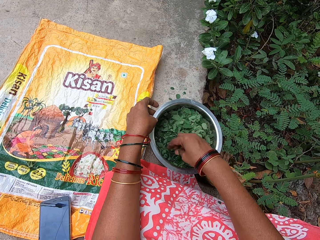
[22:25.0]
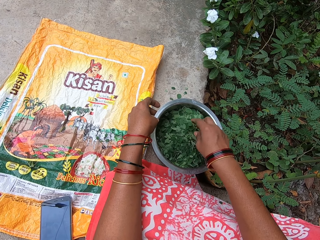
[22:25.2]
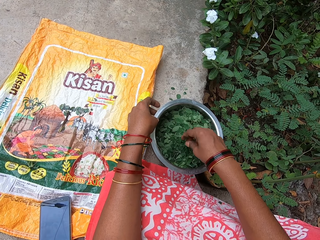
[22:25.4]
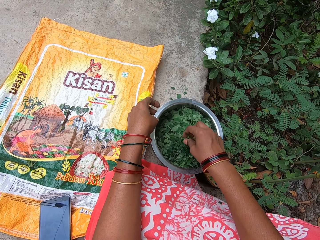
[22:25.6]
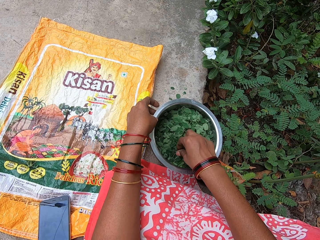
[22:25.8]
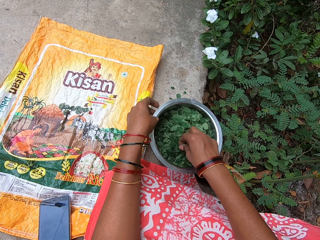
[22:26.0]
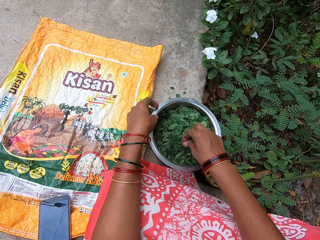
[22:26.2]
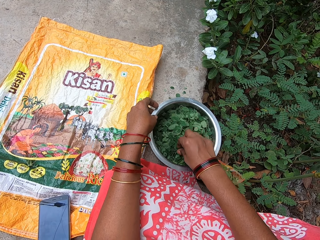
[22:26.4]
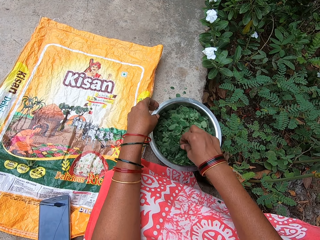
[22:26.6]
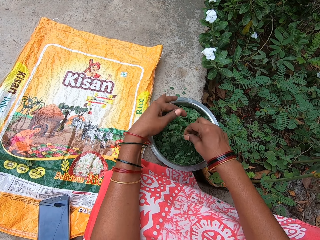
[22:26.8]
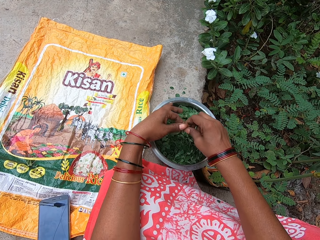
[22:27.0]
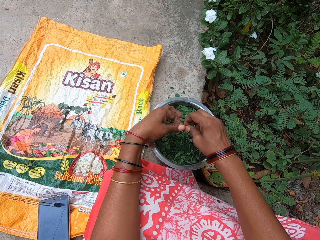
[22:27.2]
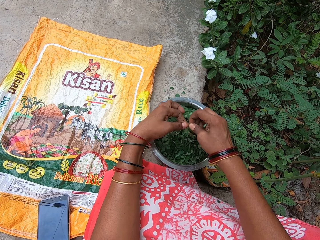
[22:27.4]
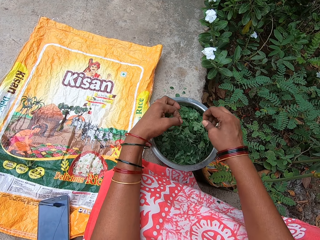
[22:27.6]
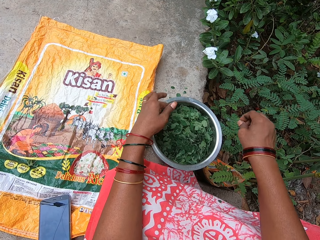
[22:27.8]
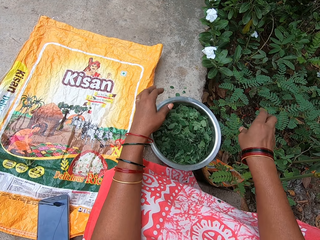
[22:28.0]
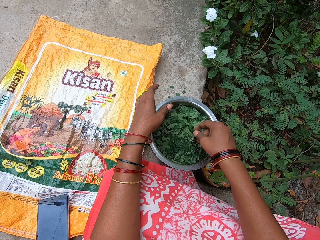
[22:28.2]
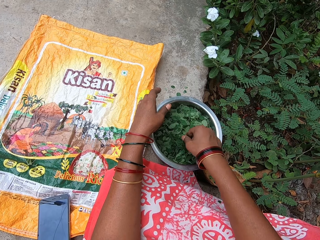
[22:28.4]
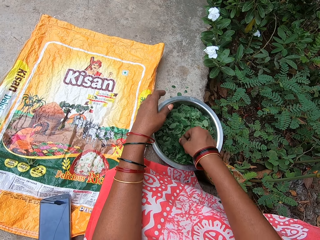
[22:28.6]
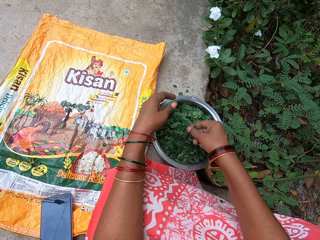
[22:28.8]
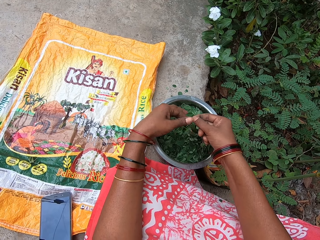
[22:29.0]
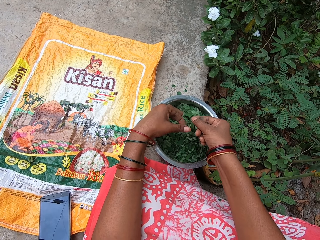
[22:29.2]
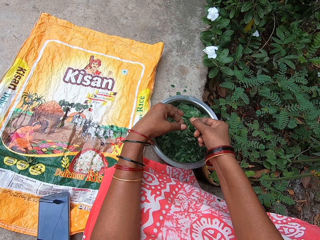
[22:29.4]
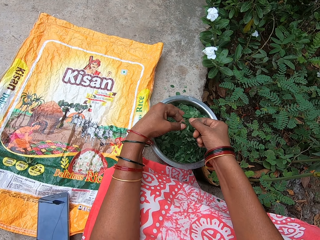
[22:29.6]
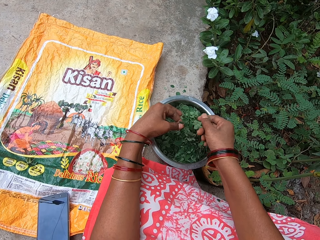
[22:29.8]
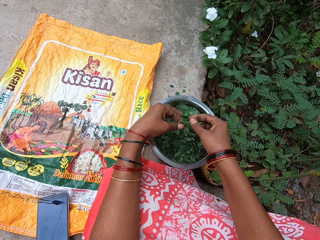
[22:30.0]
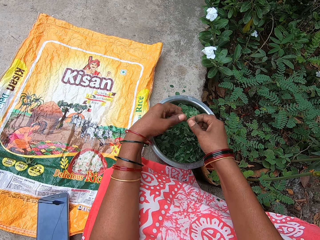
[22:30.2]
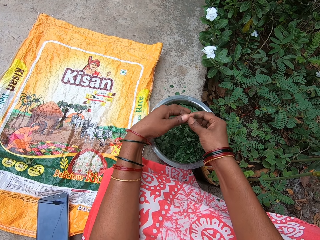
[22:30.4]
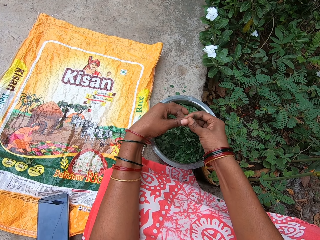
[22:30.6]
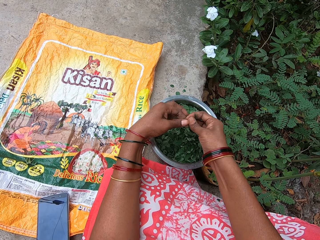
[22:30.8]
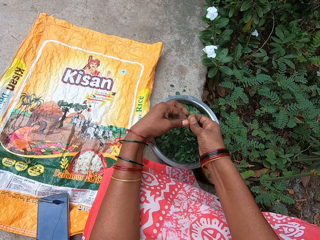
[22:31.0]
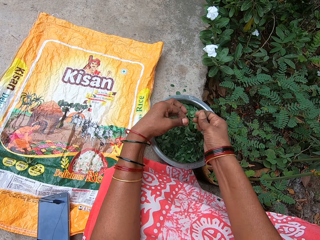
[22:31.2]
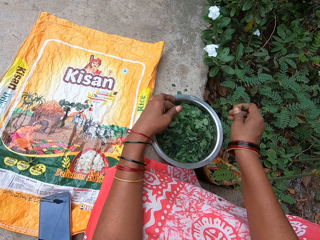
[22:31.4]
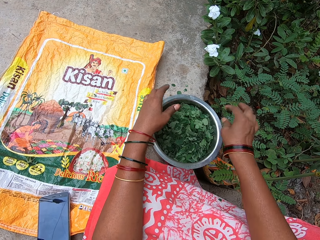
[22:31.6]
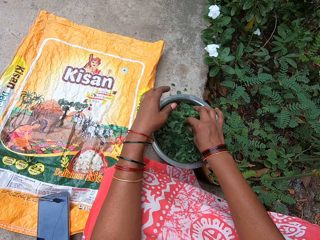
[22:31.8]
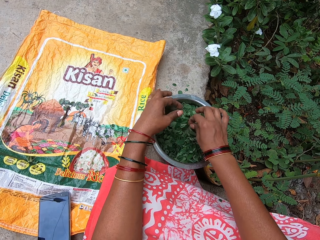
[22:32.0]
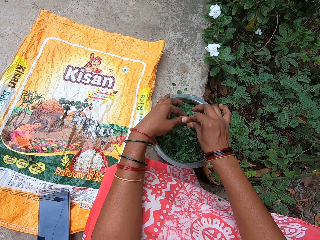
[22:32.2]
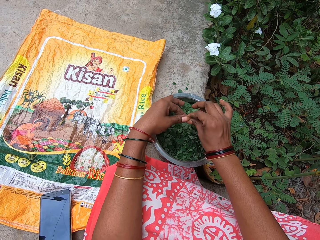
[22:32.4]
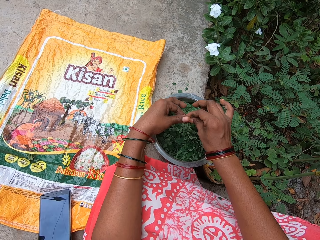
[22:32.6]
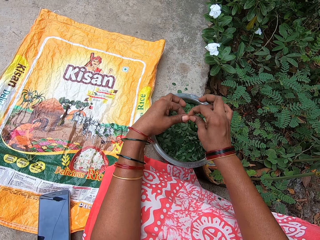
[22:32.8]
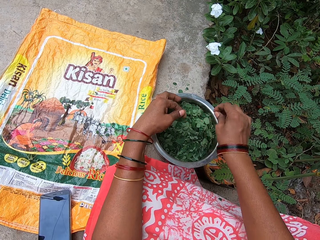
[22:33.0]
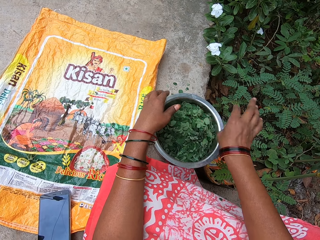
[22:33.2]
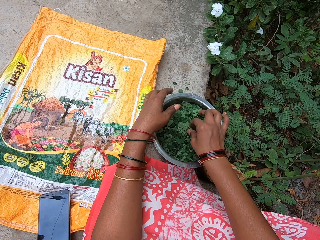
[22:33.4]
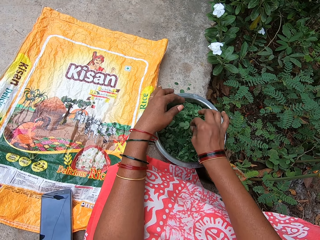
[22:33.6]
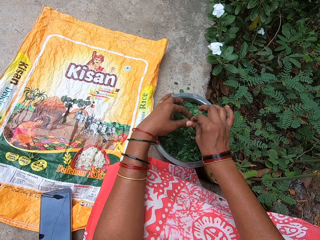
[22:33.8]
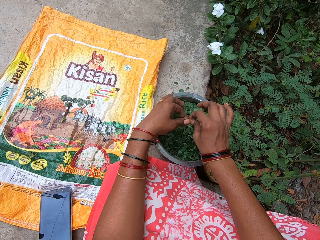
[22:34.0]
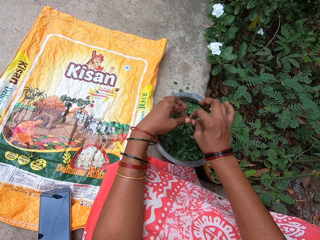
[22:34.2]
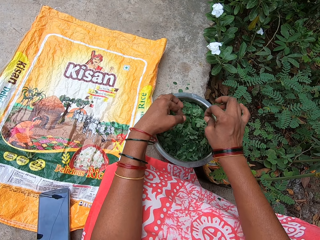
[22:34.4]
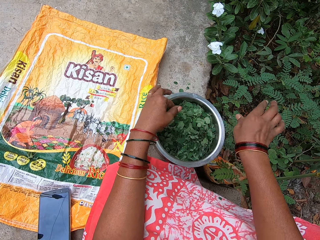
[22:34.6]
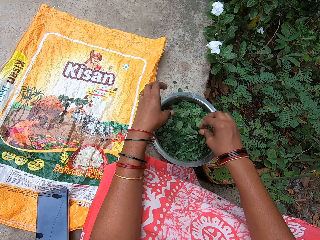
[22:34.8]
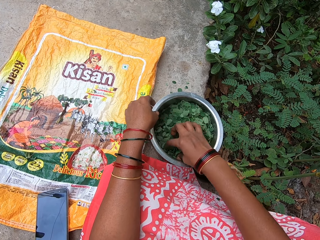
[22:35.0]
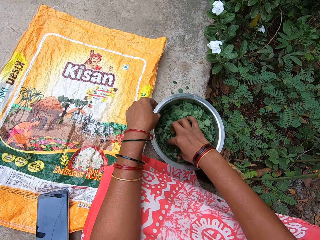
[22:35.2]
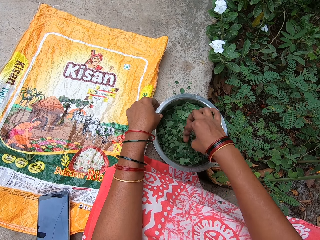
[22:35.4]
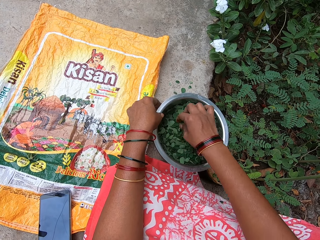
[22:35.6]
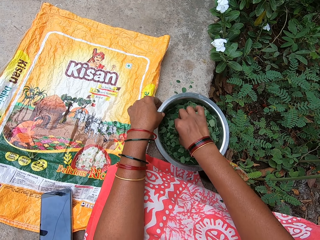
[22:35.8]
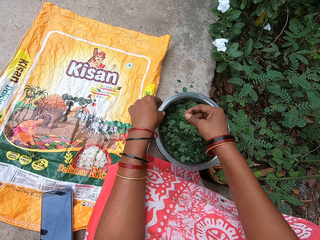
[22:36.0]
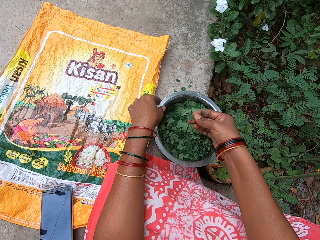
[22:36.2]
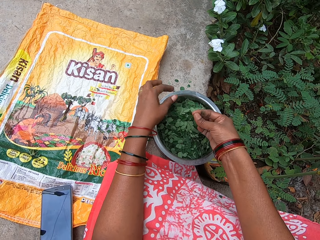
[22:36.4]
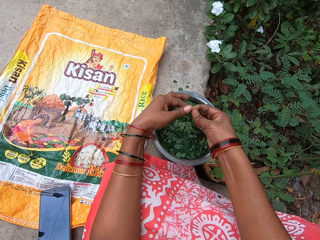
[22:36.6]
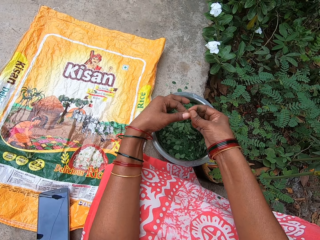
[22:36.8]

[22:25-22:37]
The camera wearer picks a petiole from the bowl on the ground with her right hand. She removes leaves from the petiole in her right hand with her left hand. She cuts stalks on the leaves. She drops the leaves into the bowl on the ground with her left hand. She drops the petiole on the ground with her right hand. She throws the stalk leaves to the field. She picks a petiole from the bowl on the ground with her right hand. She takes the petiole from her right hand with her left hand. She cuts stalks on the leaves. She takes the petiole from her left hand with her right hand. She removes leaves from the petiole in her right hand with her left hand. She drops the petiole on the ground with her right hand. She drops the leaves into the bowl on the ground with her left hand. She throws the stalk leaves to the field. She picks a petiole from the bowl on the ground with her right hand. She removes leaves from the petiole in her right hand with her left hand. She cuts stalks on the leaves. She drops the petiole on the ground with her right hand. She drops the leaves into the bowl on the ground with her left hand. She picks a petiole from the bowl on the ground with her right hand. She throws the stalk leaves to the field. She removes leaves from the petiole in her right hand with her left hand. She cuts stalks on the leaves. She drops the petiole on the ground with her right hand. She drops the leaves into the bowl on the ground with her left hand. She throws the stalk leaves to the field. She picks a petiole from the bowl on the ground with her right hand.

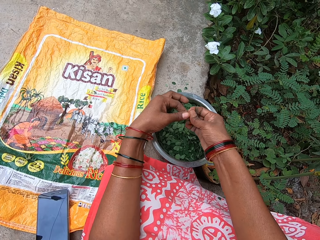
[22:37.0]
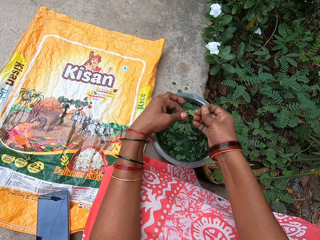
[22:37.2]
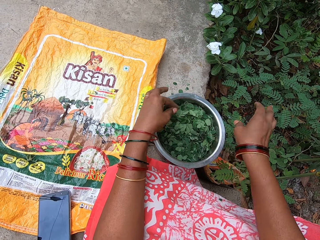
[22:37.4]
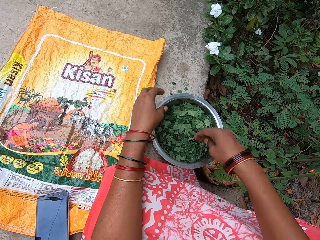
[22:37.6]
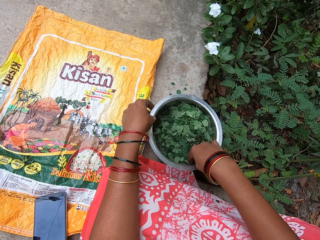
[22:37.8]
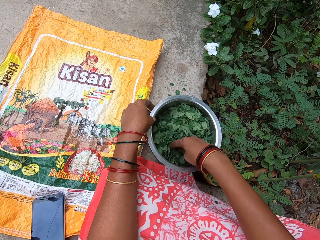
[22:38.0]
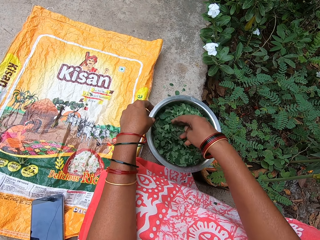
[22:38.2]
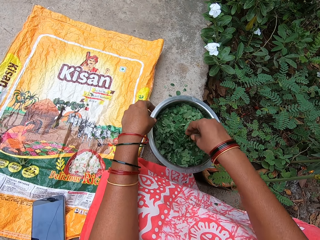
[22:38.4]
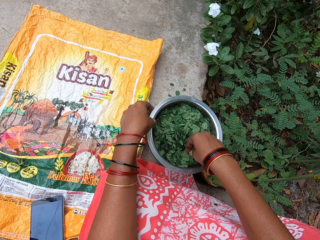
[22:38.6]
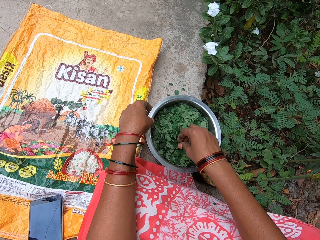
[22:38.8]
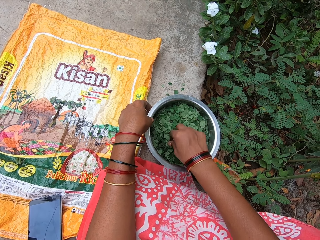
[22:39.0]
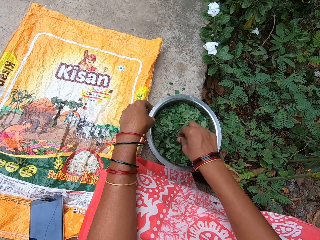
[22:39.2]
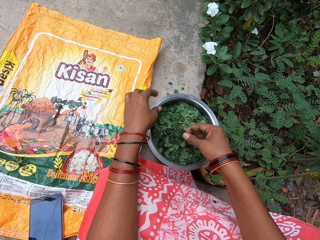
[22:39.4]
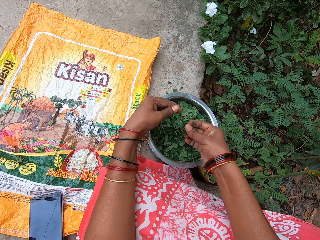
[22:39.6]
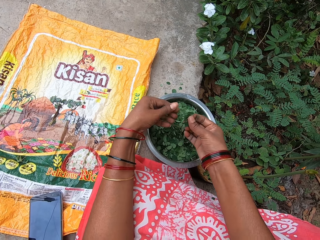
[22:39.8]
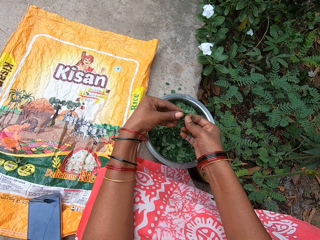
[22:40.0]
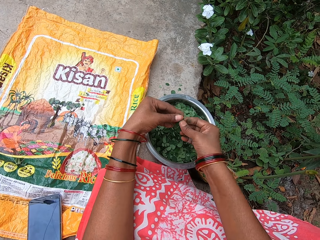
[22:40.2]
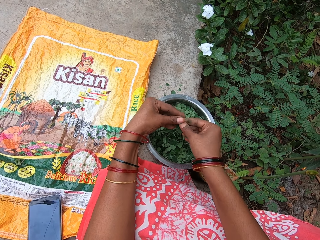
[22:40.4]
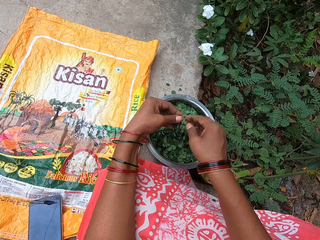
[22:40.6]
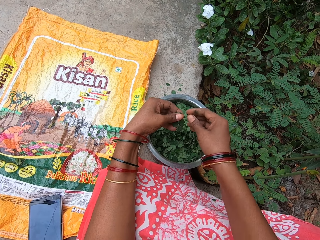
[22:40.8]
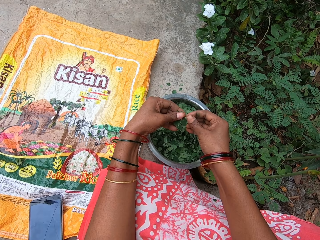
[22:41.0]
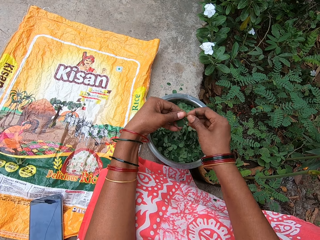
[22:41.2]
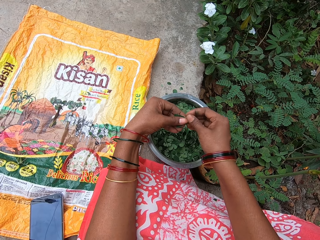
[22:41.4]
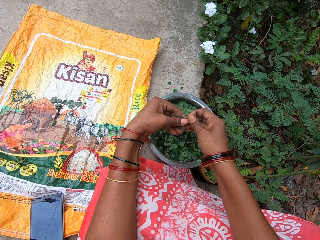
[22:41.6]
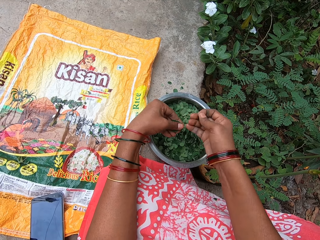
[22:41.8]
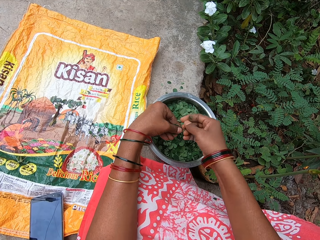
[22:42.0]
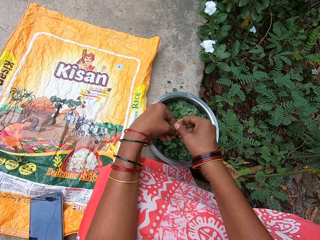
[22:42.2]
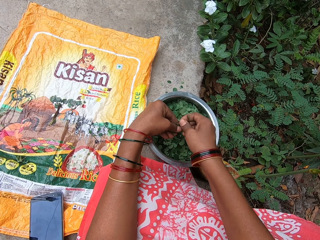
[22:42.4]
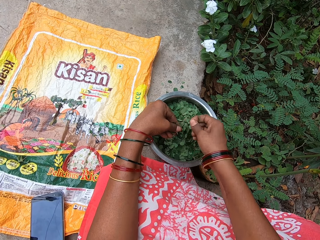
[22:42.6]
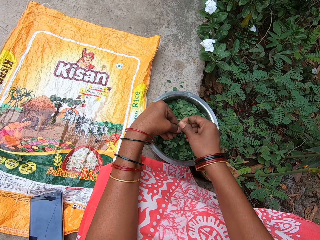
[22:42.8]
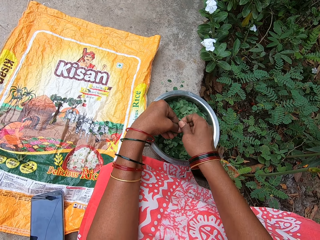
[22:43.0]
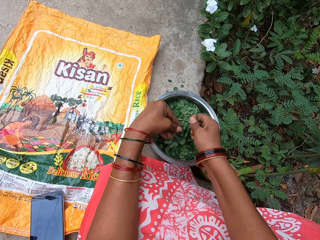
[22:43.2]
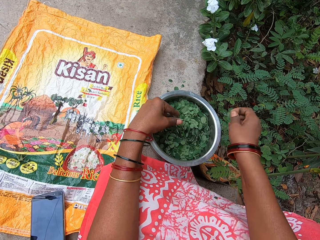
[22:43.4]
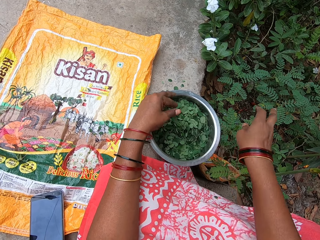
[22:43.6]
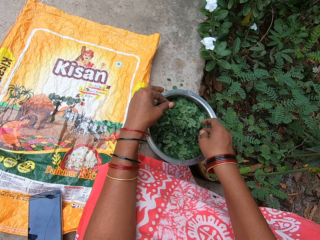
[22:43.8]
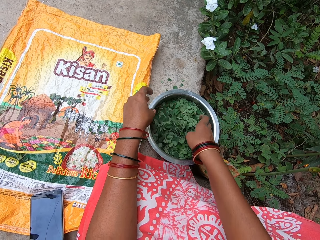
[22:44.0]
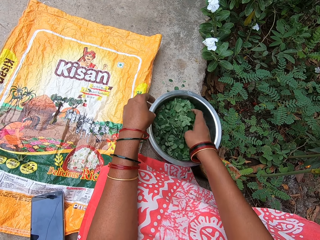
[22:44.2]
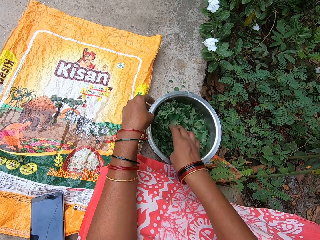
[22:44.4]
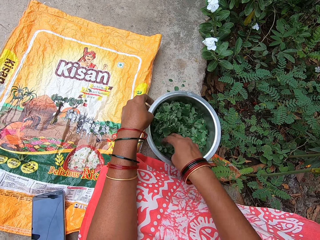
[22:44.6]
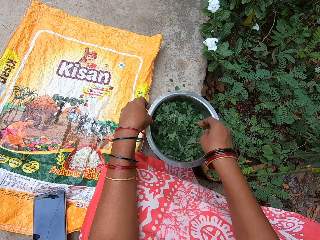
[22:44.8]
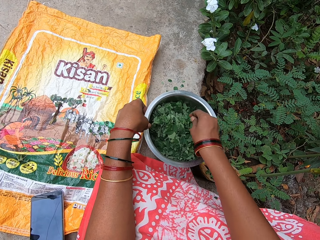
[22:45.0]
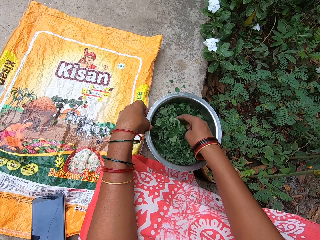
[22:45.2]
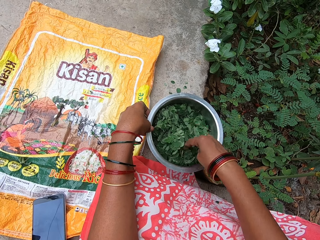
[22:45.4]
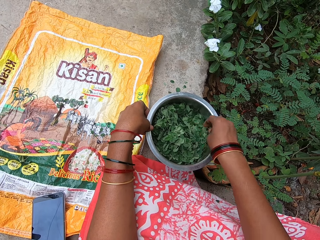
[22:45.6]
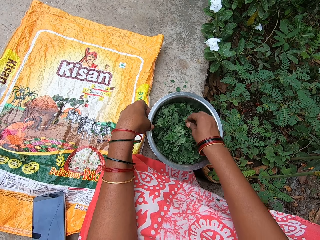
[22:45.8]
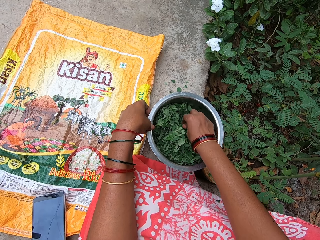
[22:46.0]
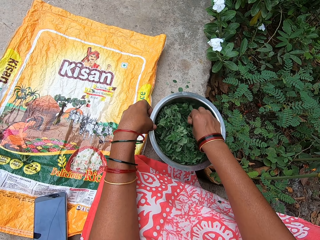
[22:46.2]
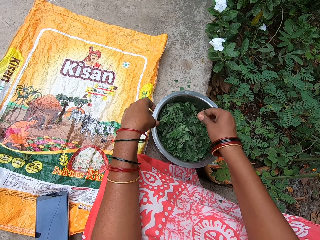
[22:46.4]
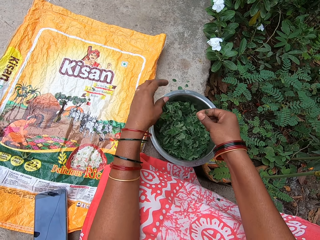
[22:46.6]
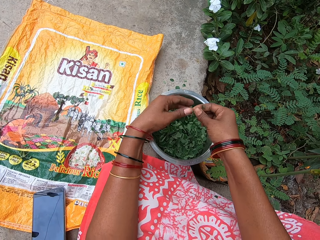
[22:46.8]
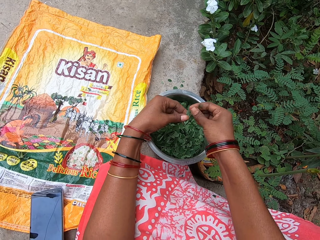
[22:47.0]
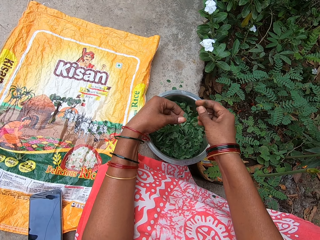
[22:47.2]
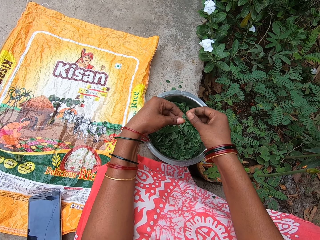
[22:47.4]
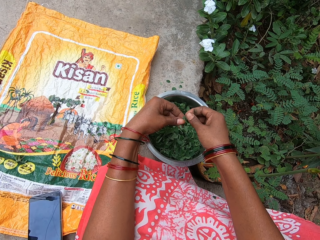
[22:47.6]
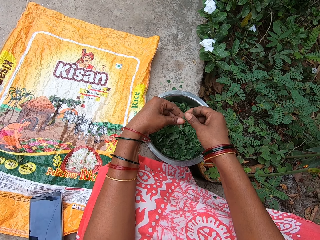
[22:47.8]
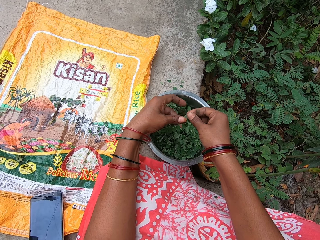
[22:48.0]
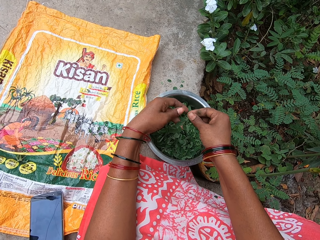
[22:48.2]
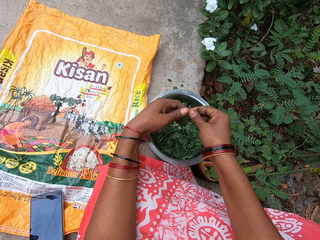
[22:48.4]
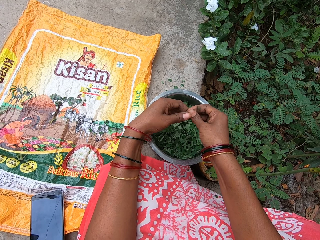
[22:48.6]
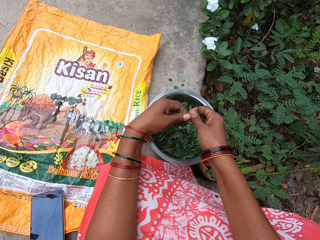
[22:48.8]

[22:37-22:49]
The camera wearer removes a leaf from the petiole in her right hand with her left hand. She cuts stalks on the leaves. She drops the petiole on the ground with her right hand. She drops the leaf into the bowl on the ground with her left hand. She throws the stalk leaves to the field. She ruffles the leaves inside the bowl on the ground with her right hand. She picks a petiole from the bowl on the ground with her right hand. She takes the petiole from her right hand with her left hand. She cuts stalks on the leaves. She takes the petiole from her left hand with her right hand. She breaks off the petiole from the leaves in her left hand with her right hand. She drops the leaves into the bowl on the ground with her left hand. She drops the petioles on the ground with her right hand. She throws the stalk leaves to the field. She ruffles the leaves in the bowl on the ground with her right hand. She moves mint leaves in the bowl on the platform with her right hand. She picks a mint leaf from the bowl on the platform with her right hand. She touches the mint leaf in her right hand with her left hand. She touches the mint leaf in her left hand with her right hand.
